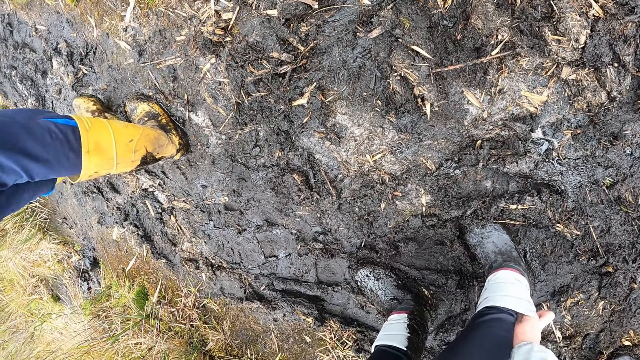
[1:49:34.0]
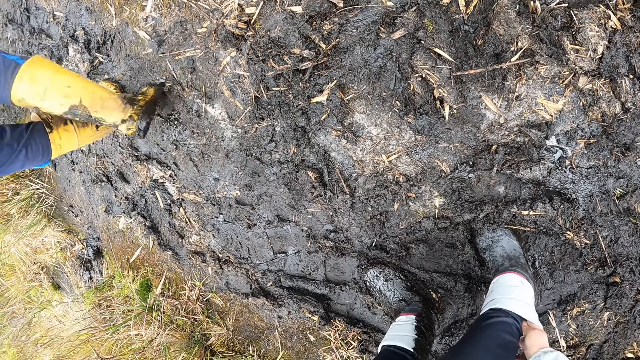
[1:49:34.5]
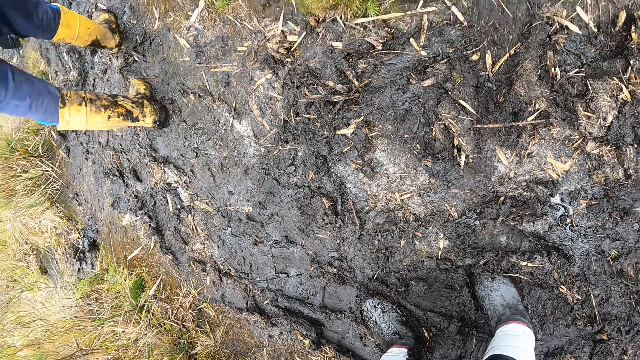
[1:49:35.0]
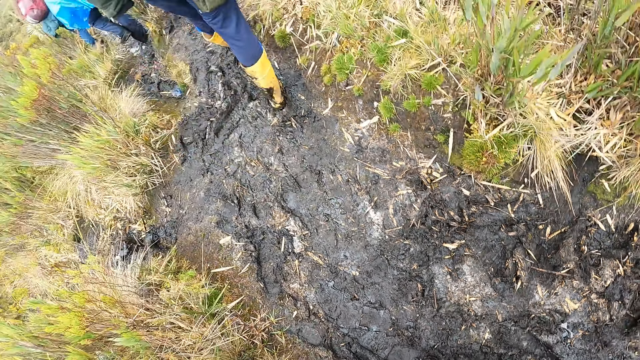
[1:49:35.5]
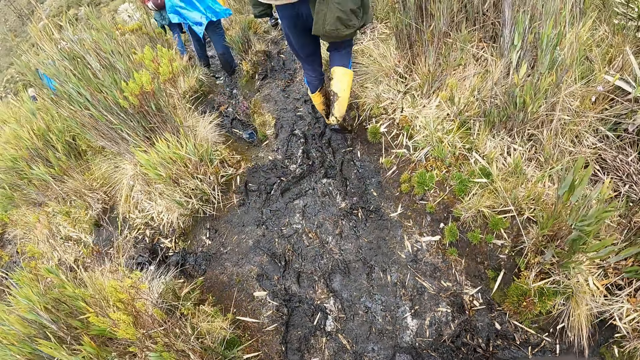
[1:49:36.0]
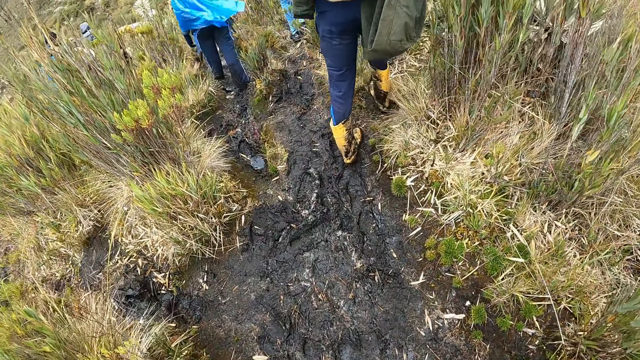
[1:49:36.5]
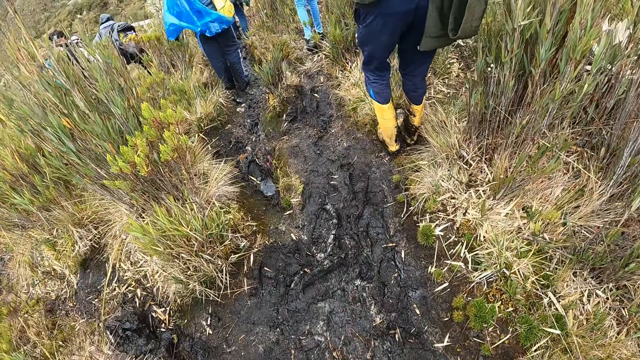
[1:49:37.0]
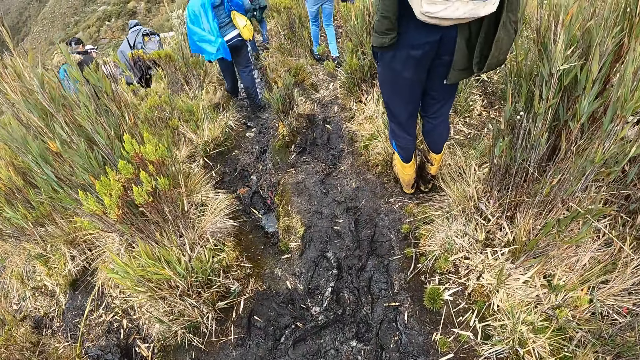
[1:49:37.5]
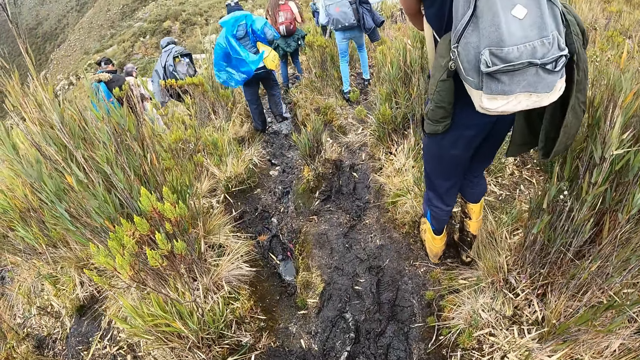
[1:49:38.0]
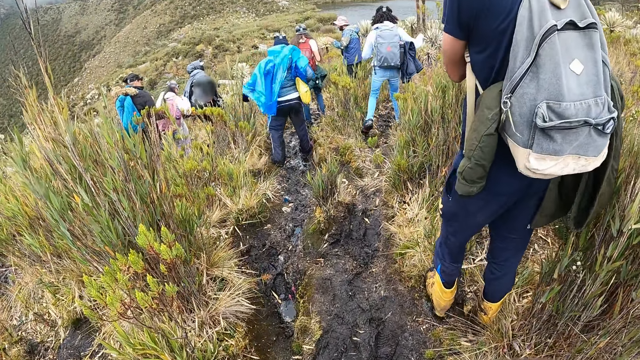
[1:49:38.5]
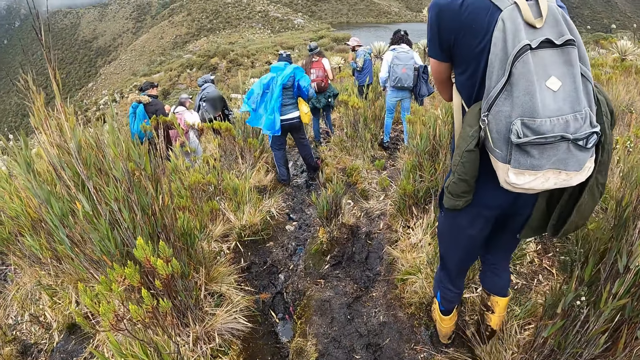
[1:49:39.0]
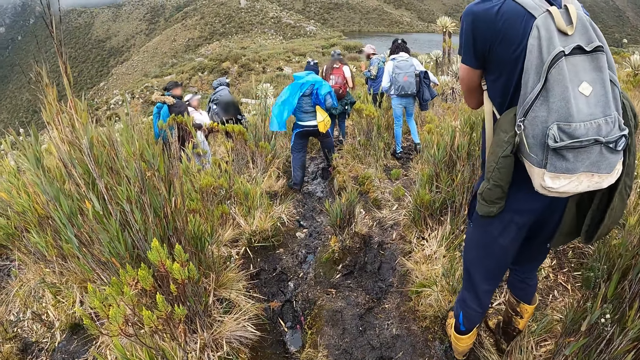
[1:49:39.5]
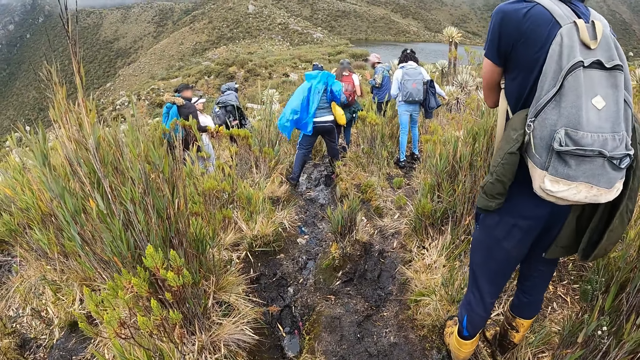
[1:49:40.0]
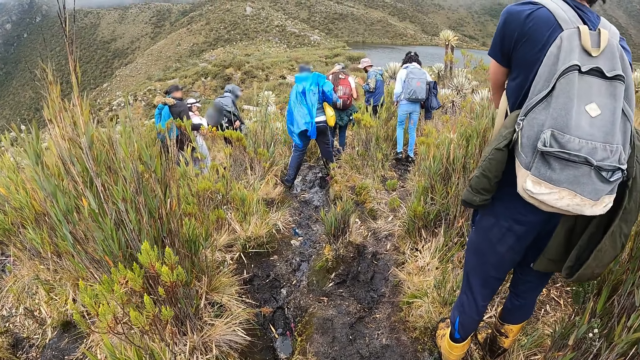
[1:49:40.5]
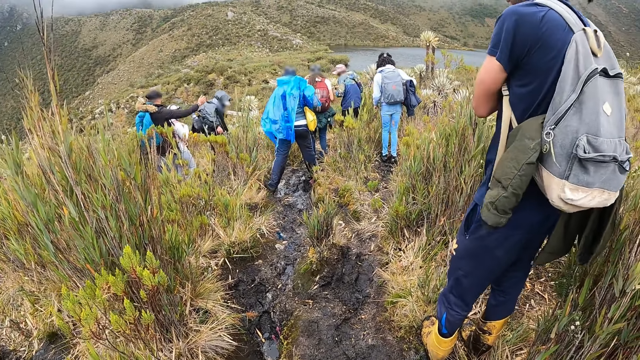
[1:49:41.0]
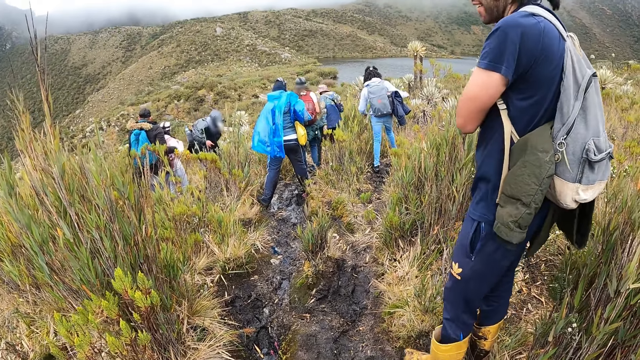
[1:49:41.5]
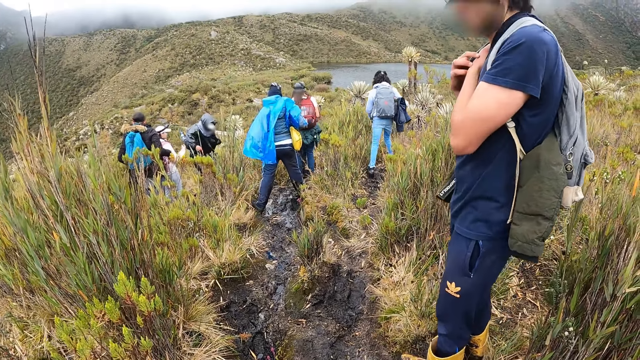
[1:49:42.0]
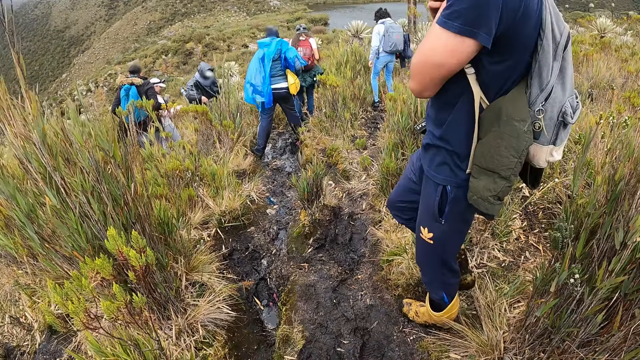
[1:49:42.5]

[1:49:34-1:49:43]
The camera wearer walks on the mountain pathway with the group of people.

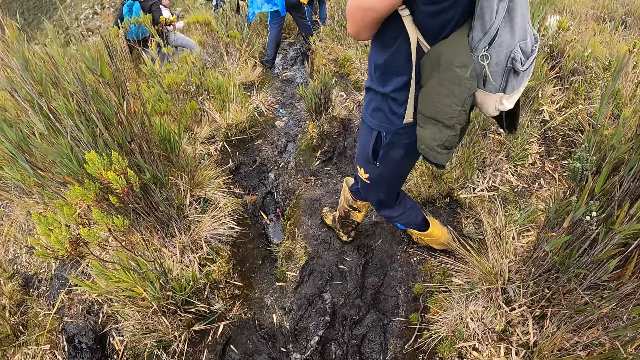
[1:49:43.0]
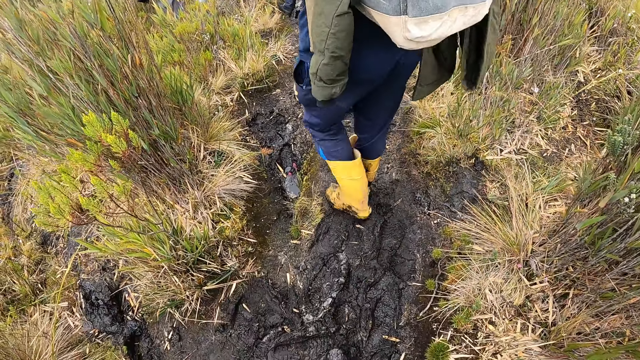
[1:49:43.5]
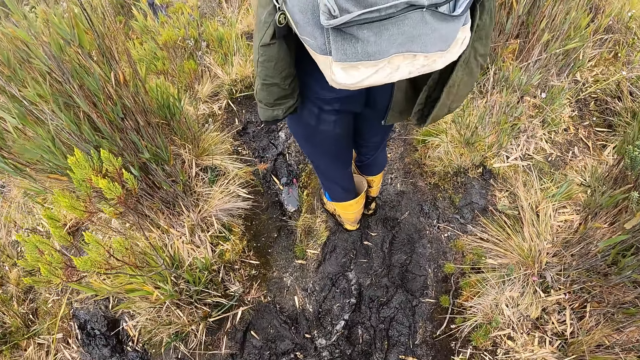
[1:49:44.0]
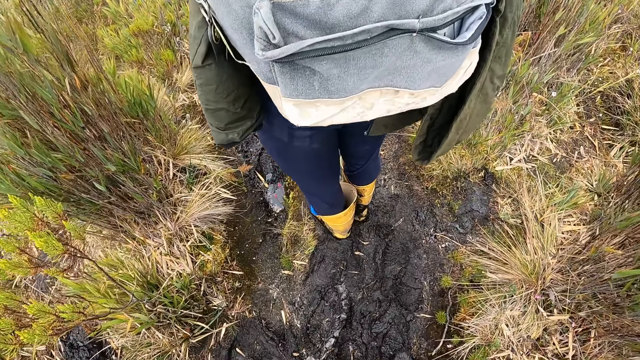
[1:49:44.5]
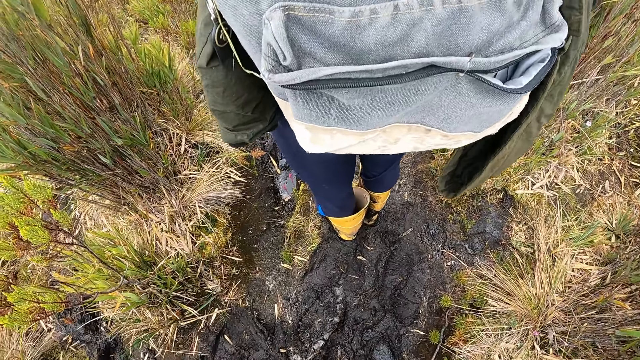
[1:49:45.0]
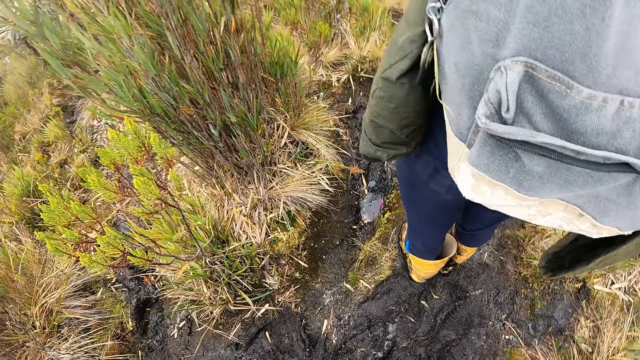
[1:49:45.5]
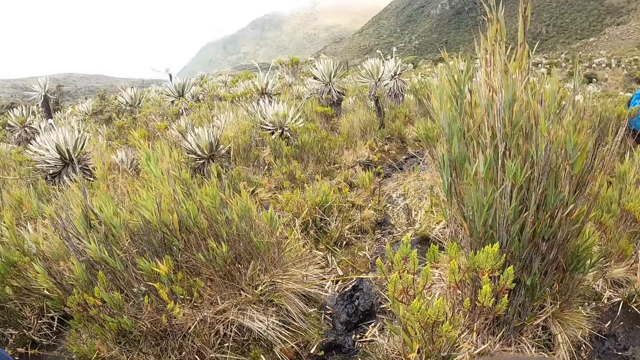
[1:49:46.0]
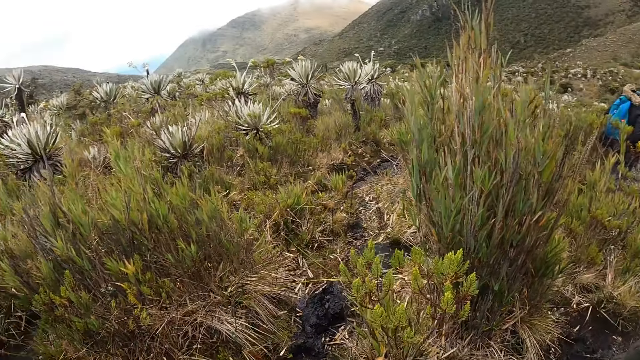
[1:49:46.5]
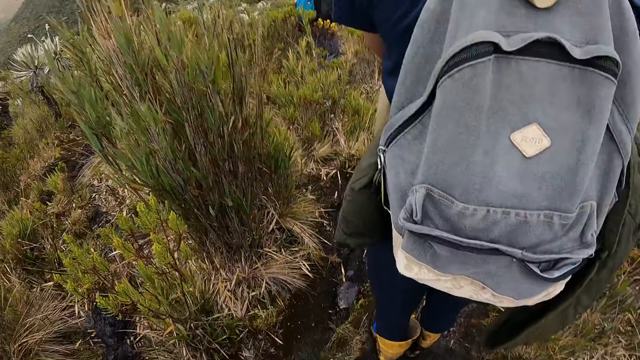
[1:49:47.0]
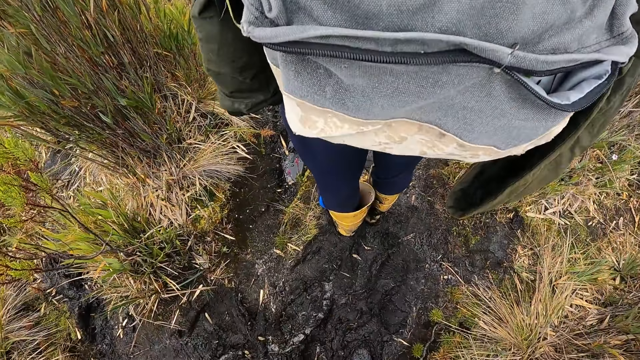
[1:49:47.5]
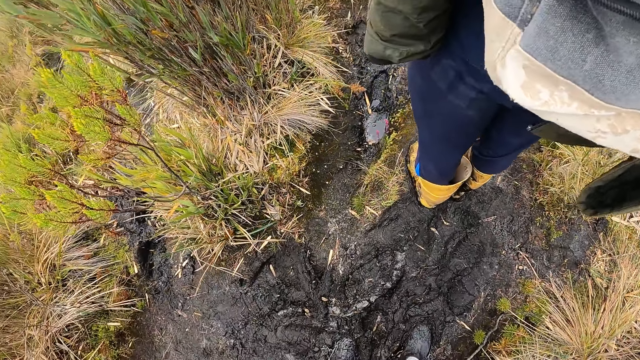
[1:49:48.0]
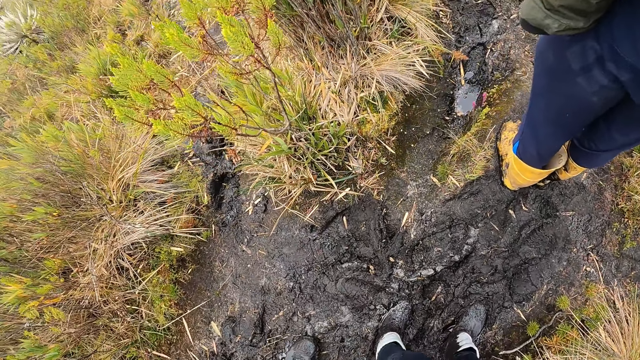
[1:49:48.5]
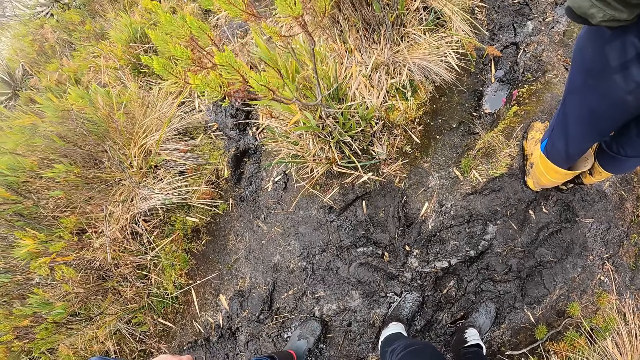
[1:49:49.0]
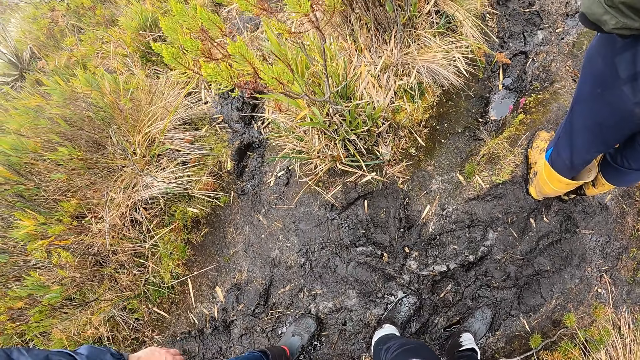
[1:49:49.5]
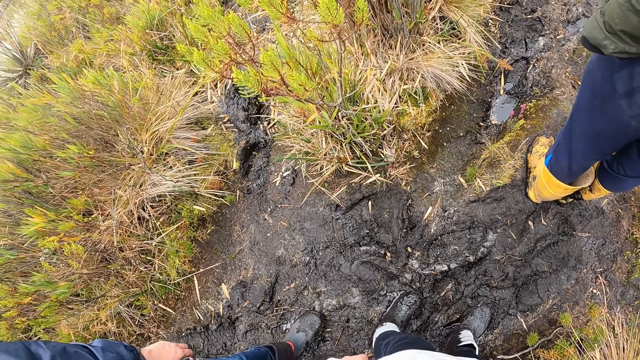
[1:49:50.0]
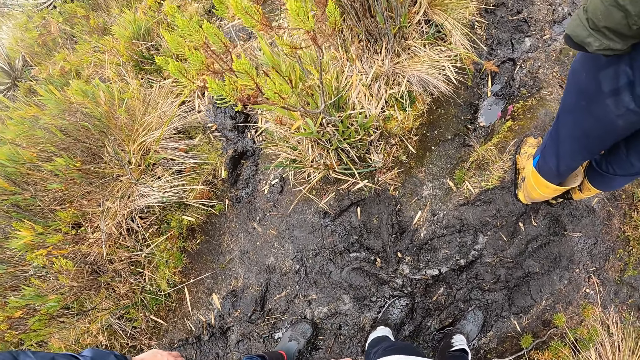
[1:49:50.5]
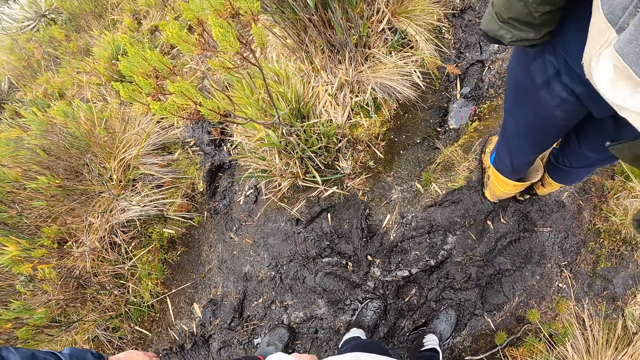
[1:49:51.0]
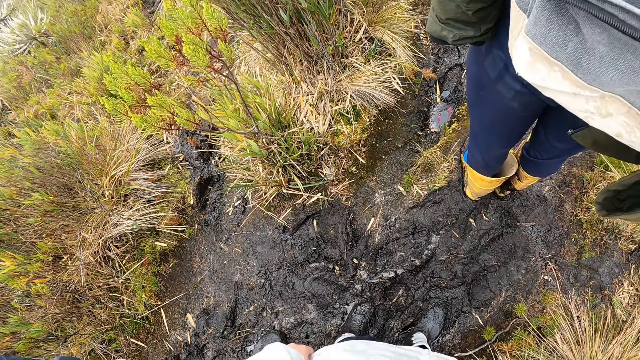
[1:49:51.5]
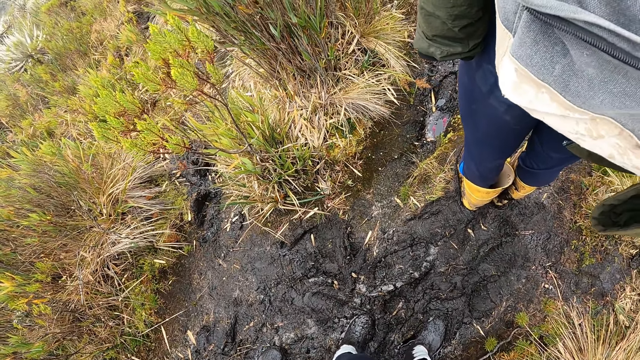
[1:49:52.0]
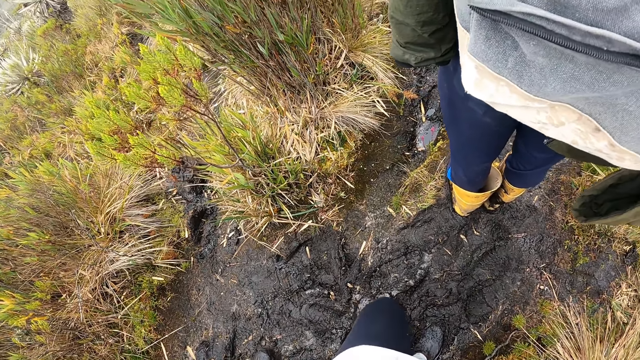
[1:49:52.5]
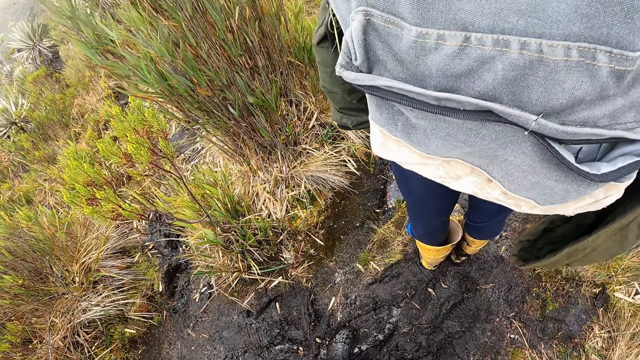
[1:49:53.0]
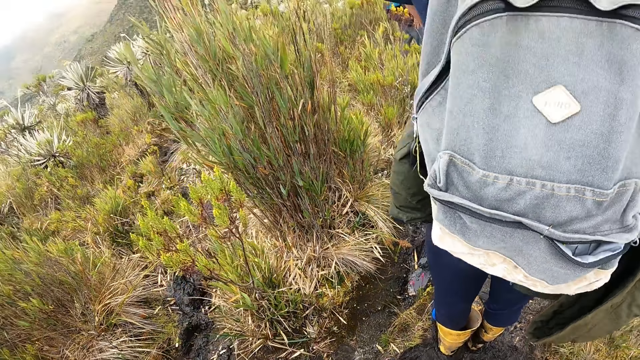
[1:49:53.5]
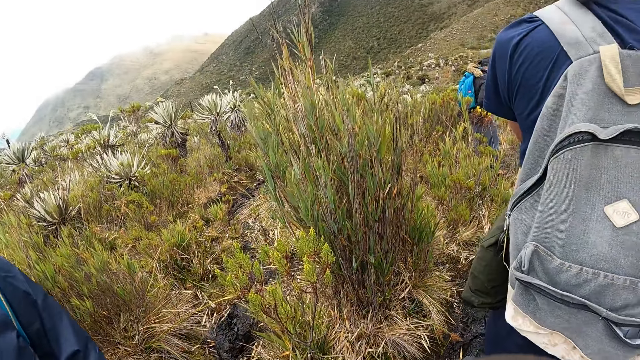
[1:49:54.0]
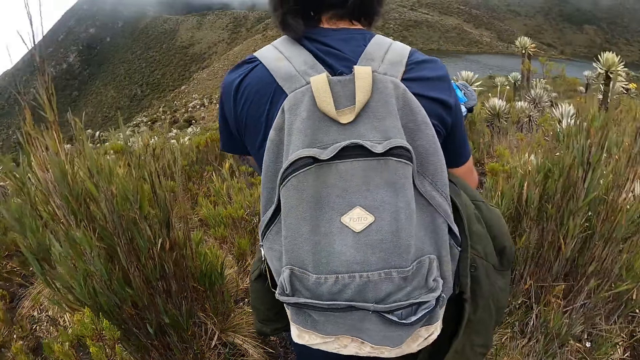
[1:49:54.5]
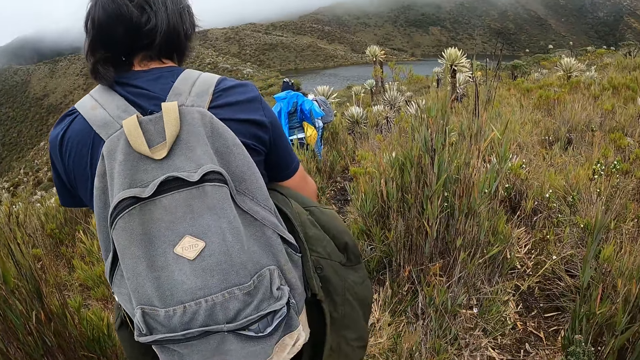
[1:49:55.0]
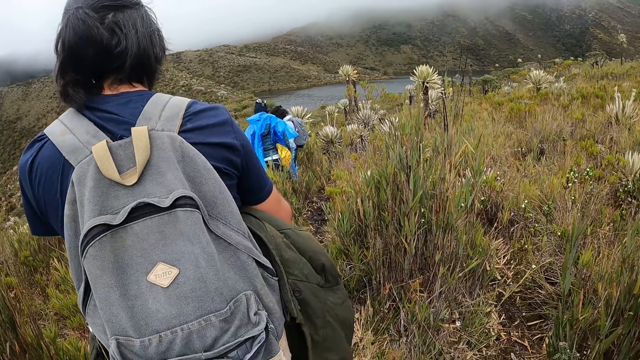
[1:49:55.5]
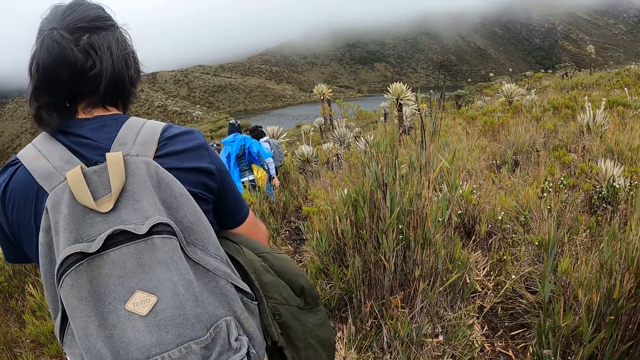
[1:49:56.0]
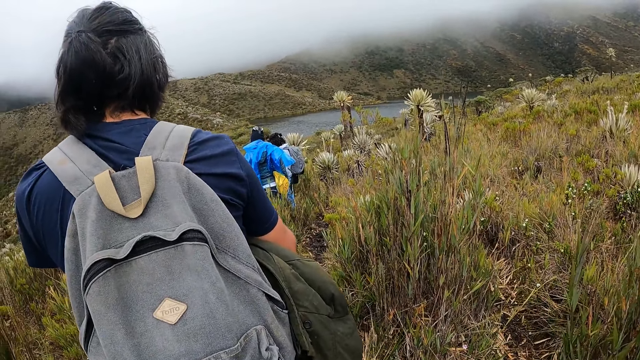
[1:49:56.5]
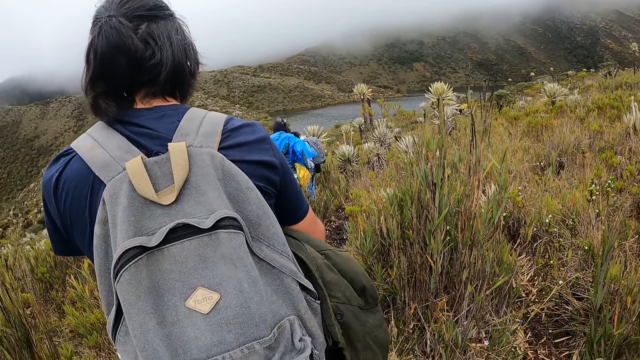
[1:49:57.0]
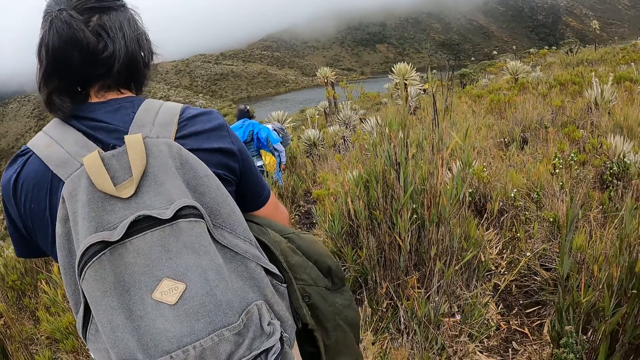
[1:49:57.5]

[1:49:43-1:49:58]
The camera wearer turns around the path.
